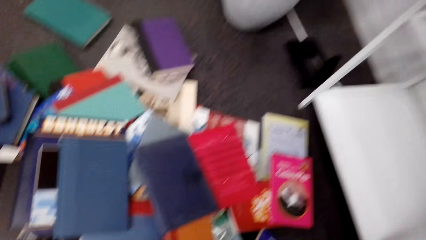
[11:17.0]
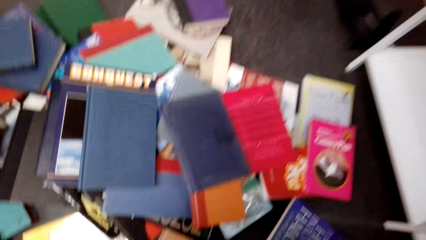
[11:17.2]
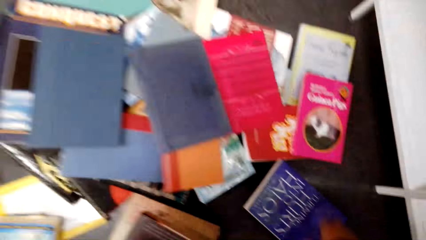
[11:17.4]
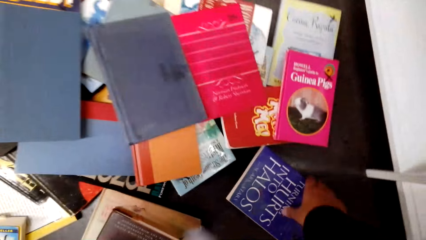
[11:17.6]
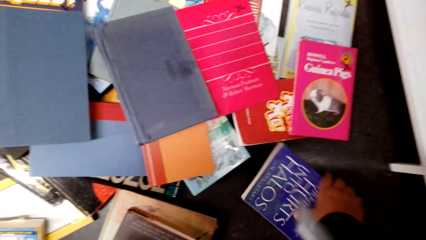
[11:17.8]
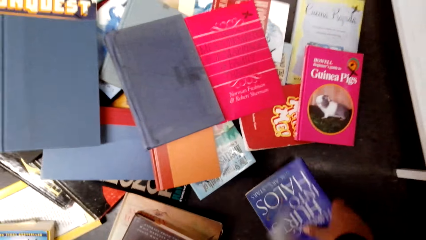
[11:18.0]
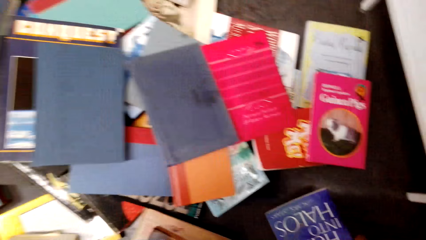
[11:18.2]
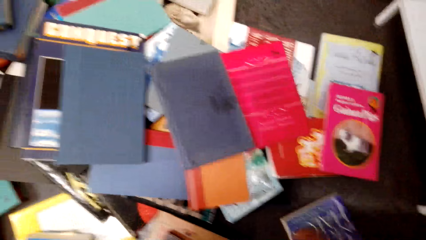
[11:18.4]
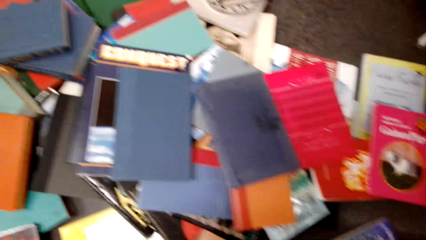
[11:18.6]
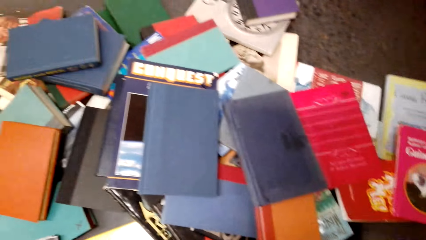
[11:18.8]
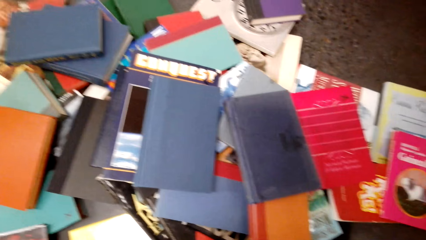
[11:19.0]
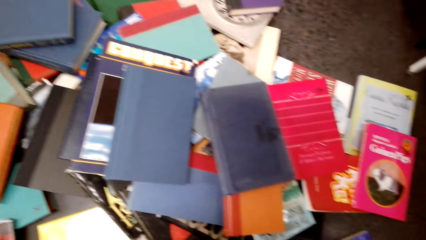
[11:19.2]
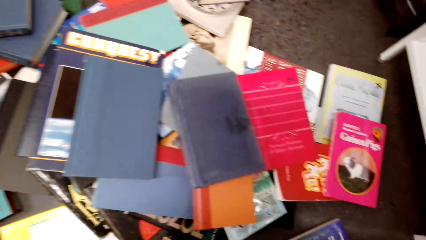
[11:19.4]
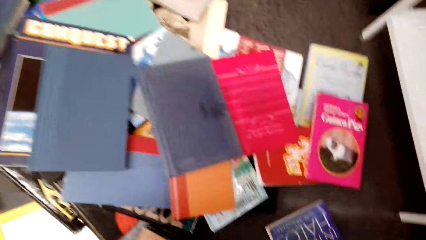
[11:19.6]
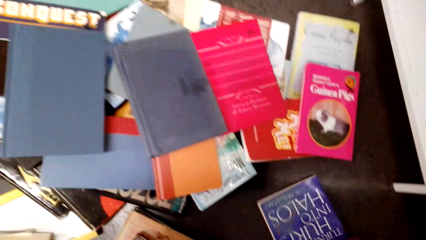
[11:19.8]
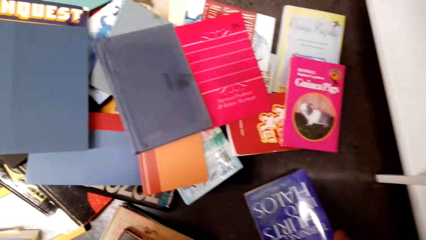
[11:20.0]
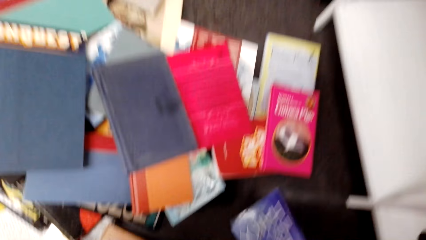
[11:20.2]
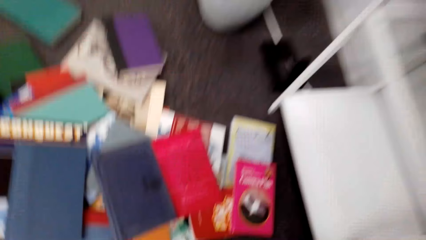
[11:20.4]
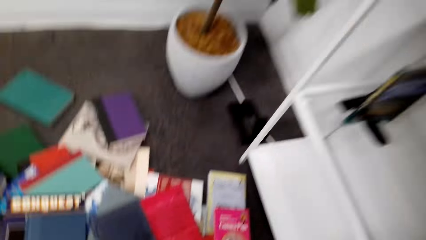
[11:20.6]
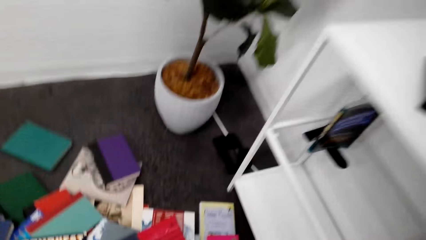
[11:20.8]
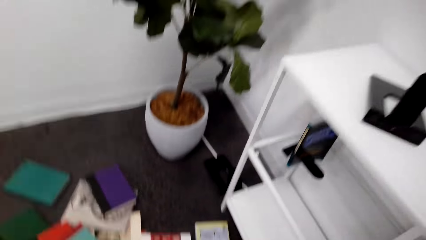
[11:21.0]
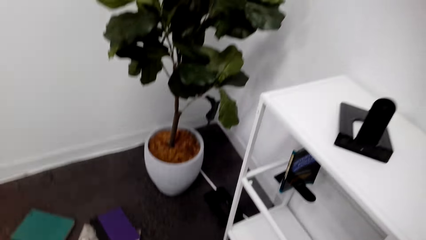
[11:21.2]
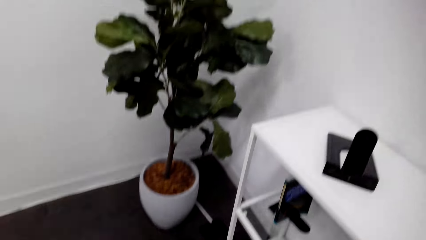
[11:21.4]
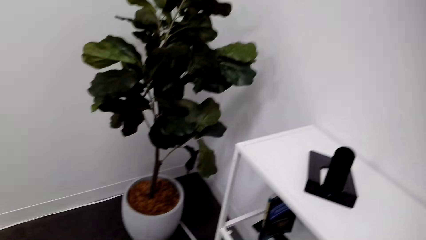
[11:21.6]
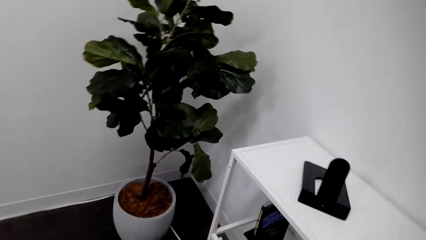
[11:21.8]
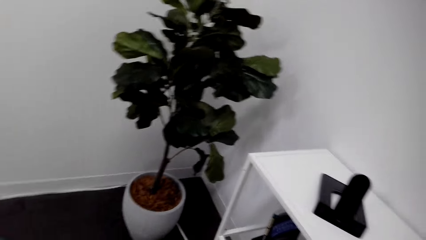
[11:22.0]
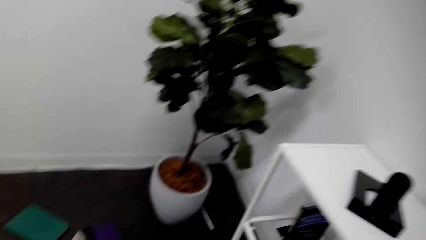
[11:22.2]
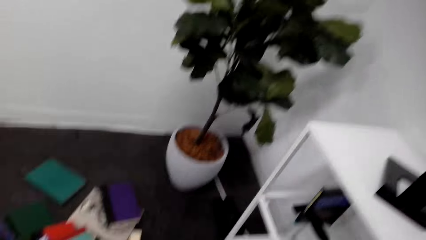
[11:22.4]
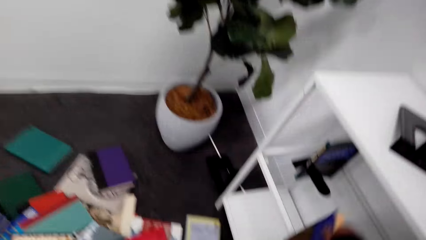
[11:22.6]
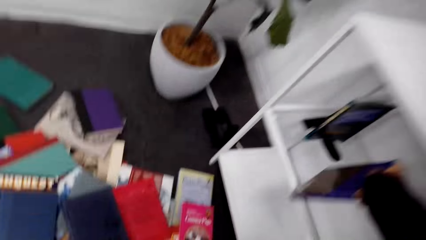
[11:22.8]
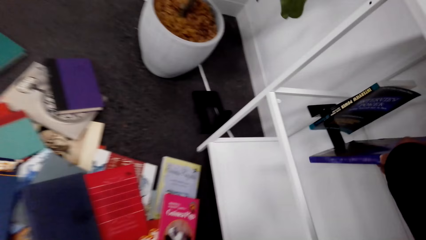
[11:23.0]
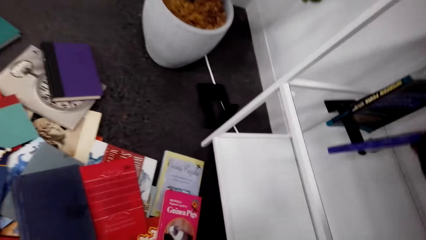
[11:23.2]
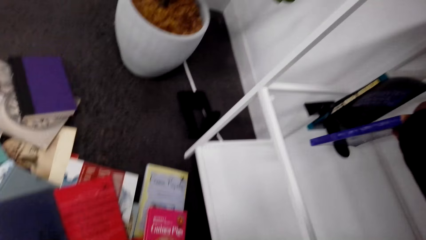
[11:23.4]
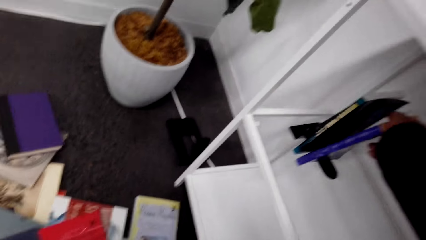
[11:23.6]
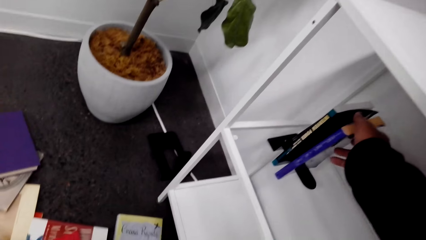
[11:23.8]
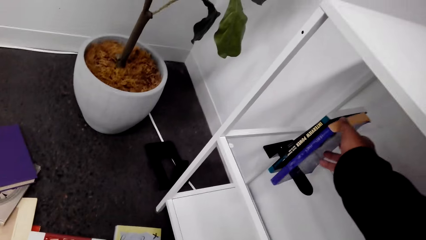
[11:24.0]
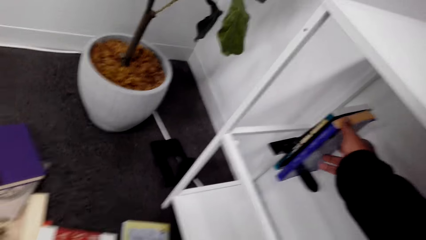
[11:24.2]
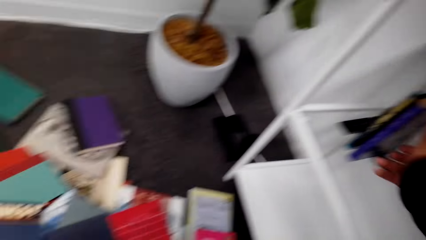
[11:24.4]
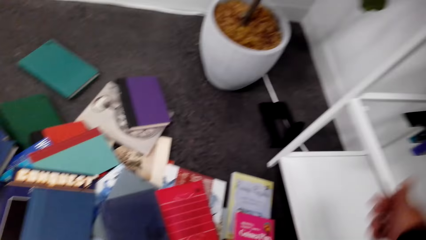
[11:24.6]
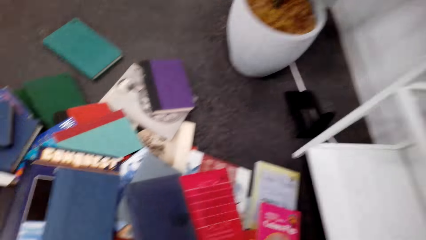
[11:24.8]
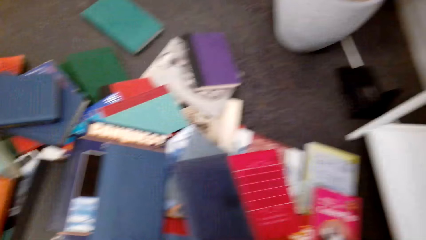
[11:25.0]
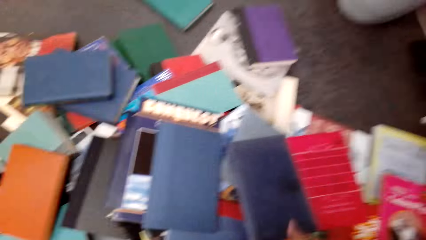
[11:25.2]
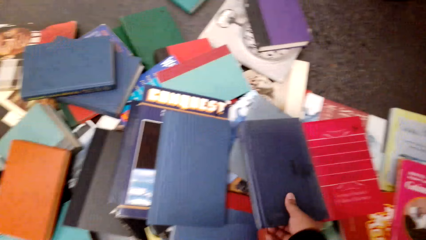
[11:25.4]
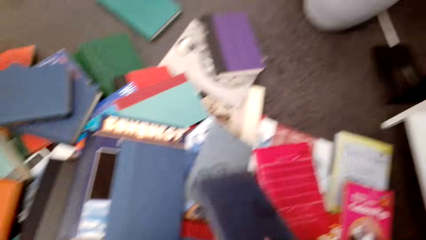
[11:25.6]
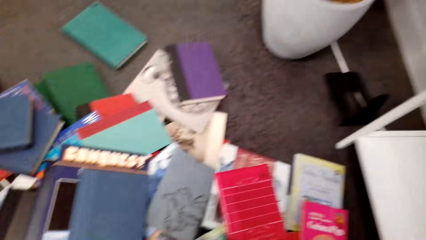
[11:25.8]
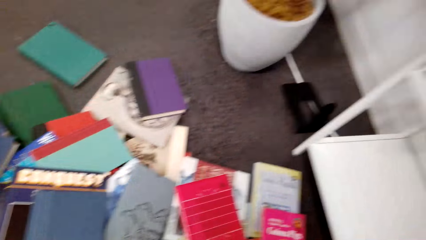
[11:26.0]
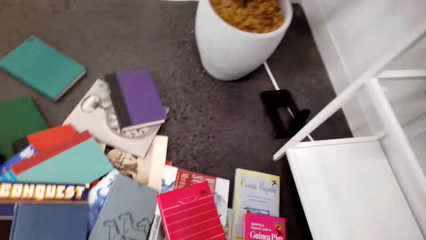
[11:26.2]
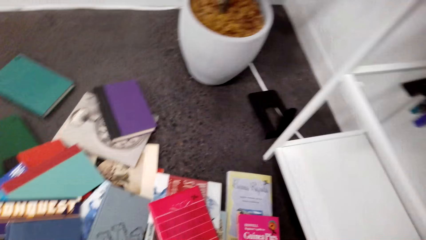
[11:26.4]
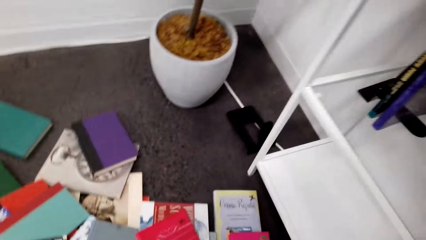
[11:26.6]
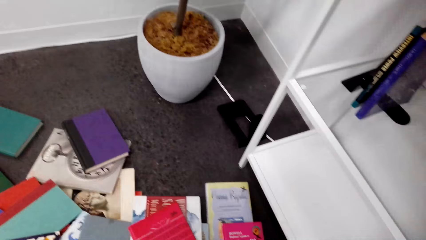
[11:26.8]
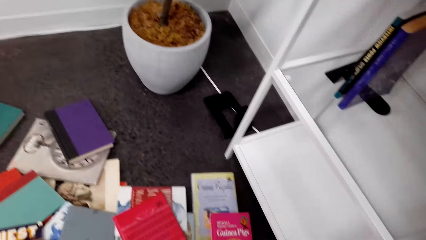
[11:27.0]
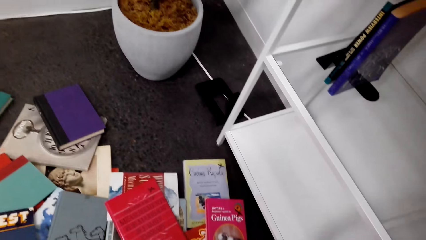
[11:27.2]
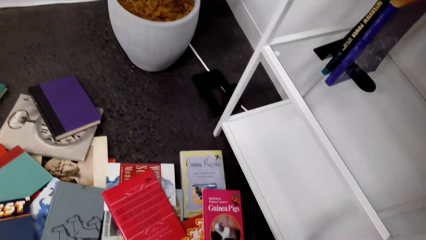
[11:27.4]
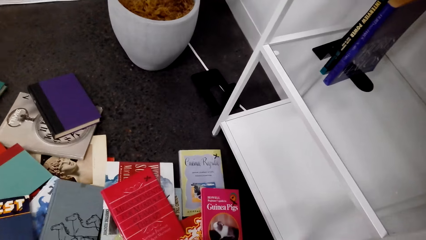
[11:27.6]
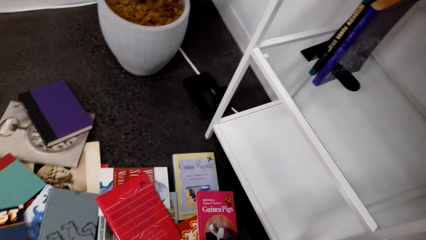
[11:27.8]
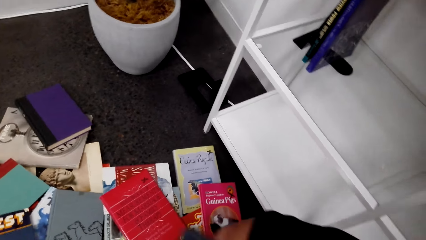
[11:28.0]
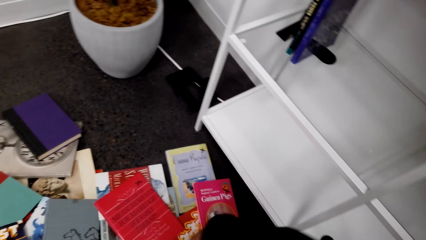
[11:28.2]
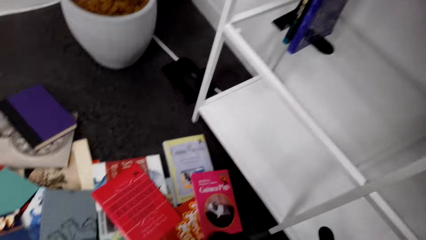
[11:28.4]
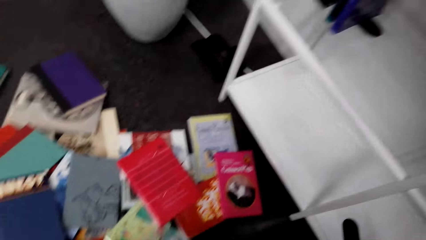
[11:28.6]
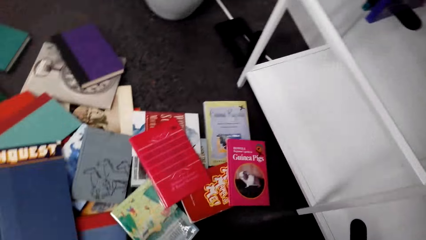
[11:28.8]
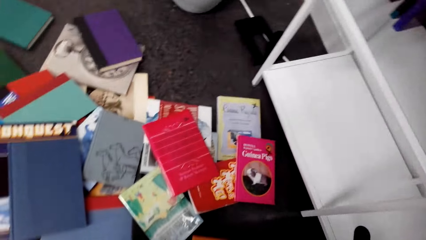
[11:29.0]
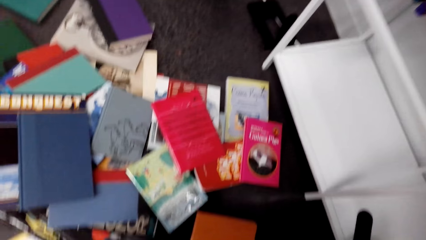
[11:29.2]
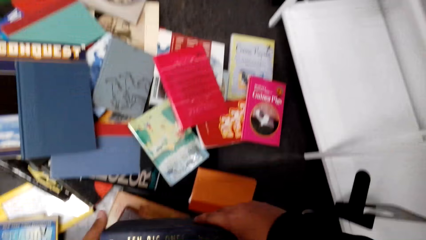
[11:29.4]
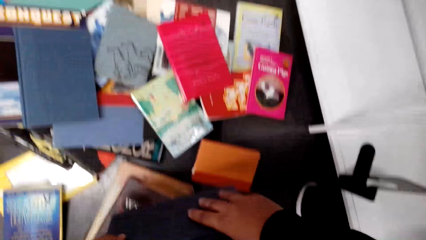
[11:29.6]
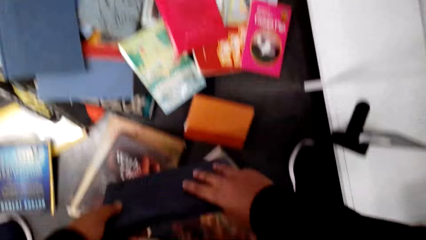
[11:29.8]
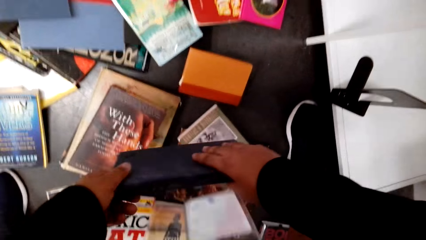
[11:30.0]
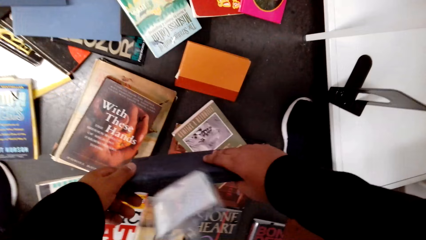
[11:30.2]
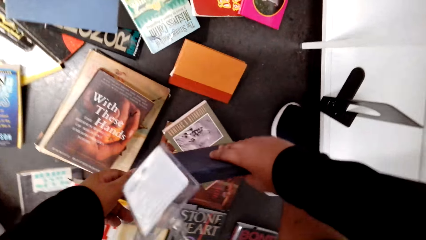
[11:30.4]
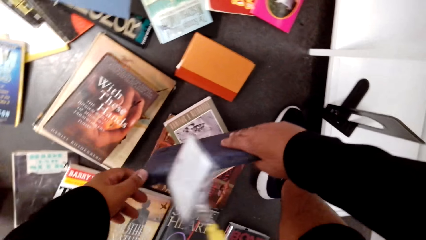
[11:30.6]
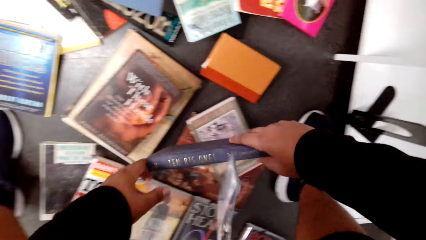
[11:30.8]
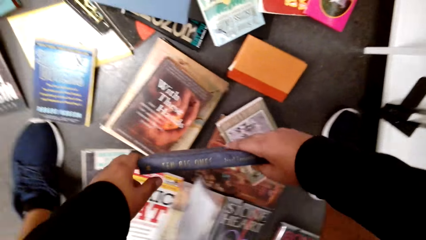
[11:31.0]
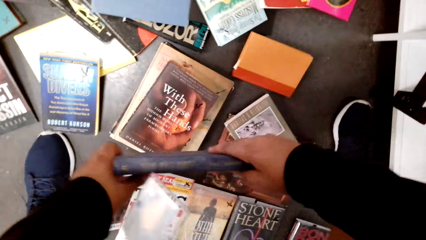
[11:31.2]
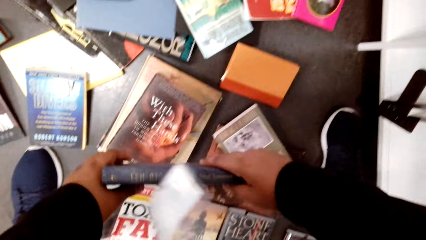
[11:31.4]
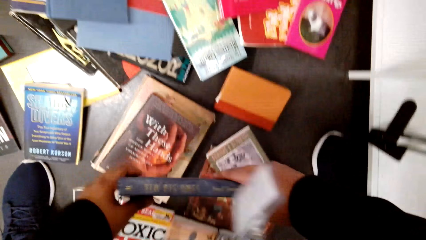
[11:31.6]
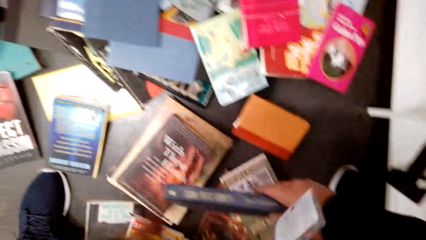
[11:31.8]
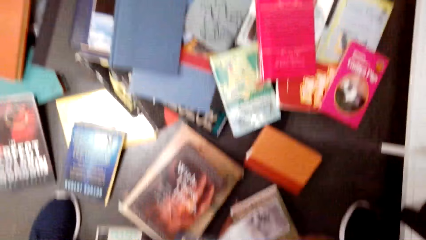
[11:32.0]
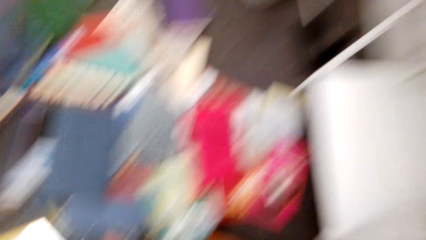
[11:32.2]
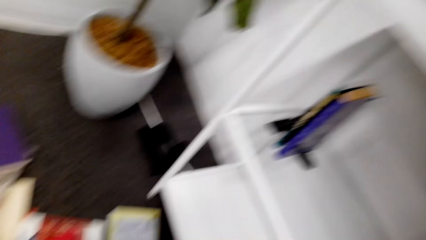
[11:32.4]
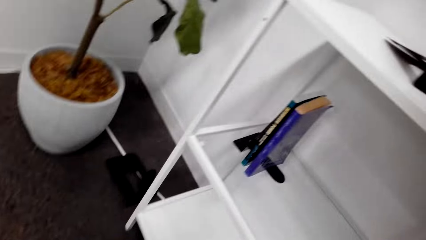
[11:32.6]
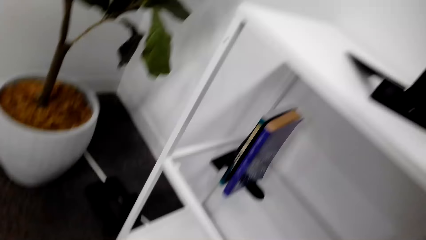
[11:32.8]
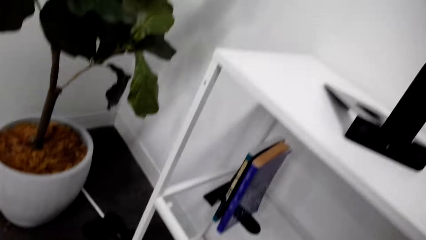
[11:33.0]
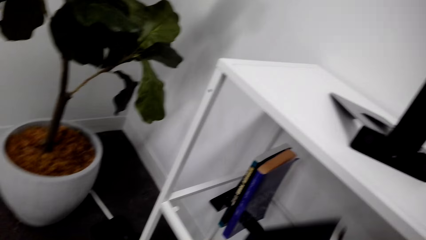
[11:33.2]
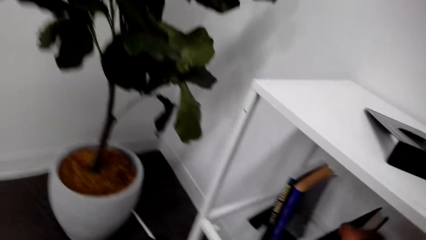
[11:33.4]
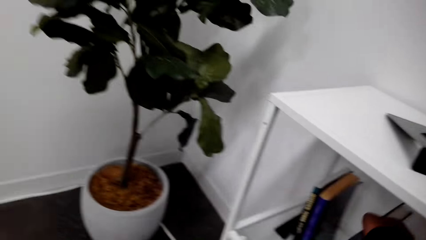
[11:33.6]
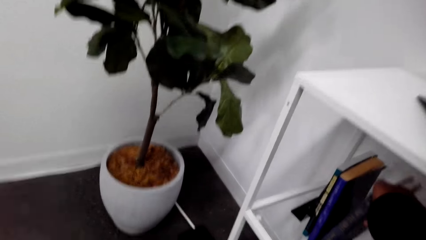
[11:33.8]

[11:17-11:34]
The camera wearer looks around the floor. They pick up a book from the floor and place the book on a book holder in the shelf. They pick up a book from the floor and look around the floor.
